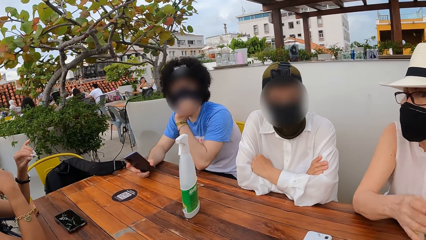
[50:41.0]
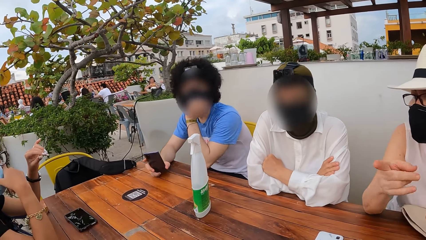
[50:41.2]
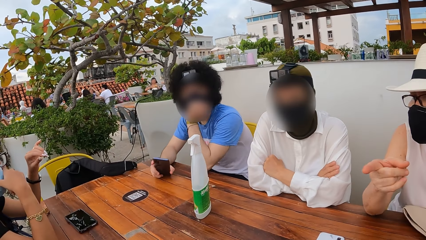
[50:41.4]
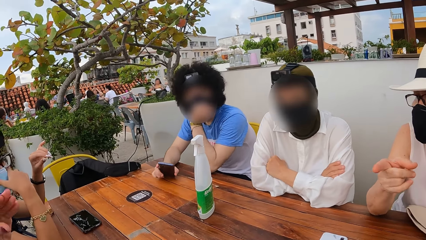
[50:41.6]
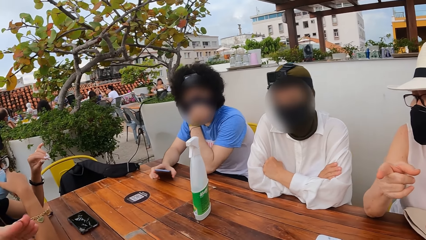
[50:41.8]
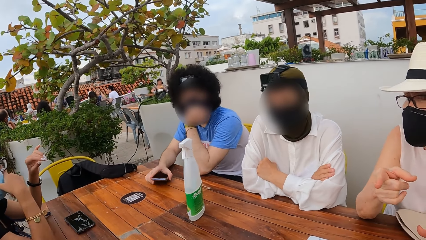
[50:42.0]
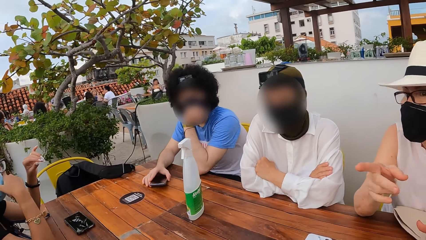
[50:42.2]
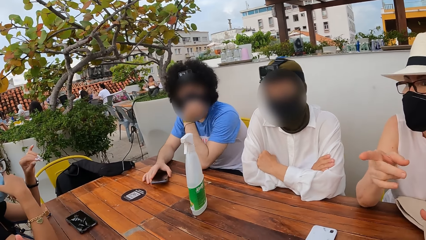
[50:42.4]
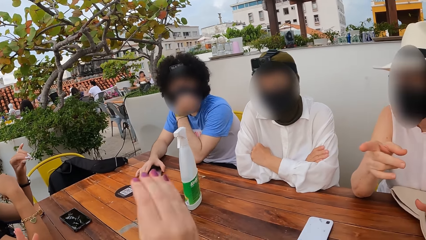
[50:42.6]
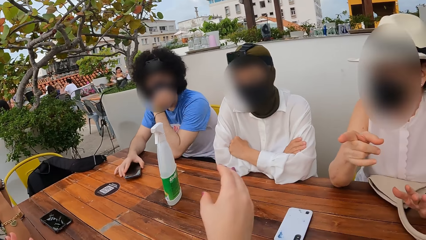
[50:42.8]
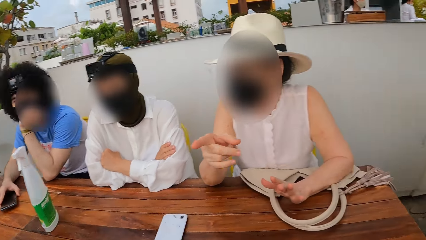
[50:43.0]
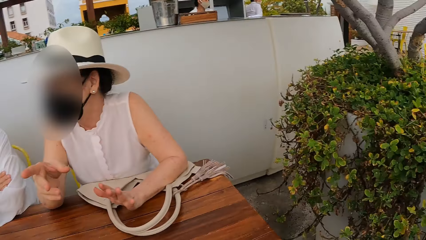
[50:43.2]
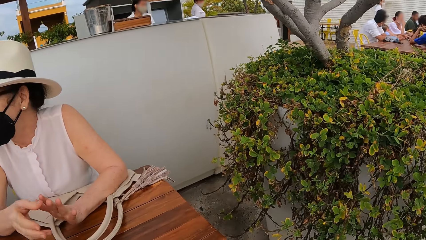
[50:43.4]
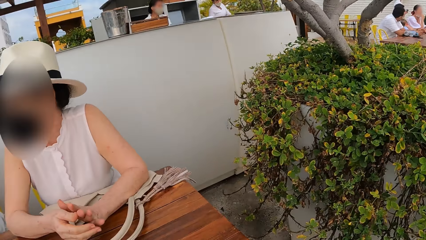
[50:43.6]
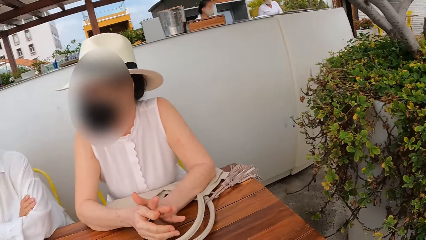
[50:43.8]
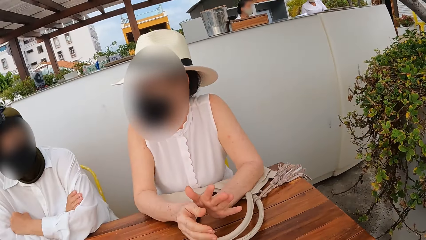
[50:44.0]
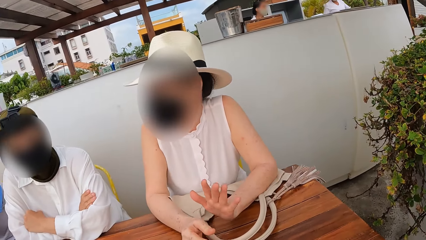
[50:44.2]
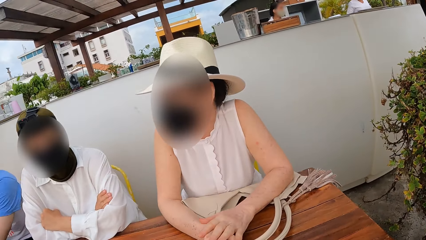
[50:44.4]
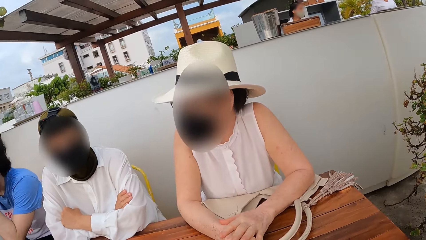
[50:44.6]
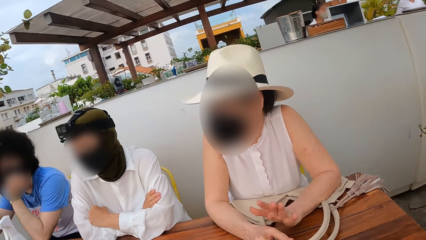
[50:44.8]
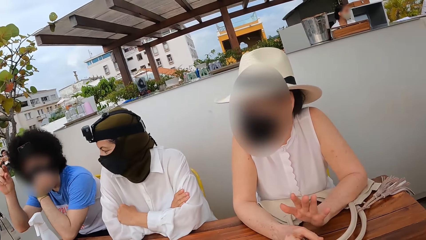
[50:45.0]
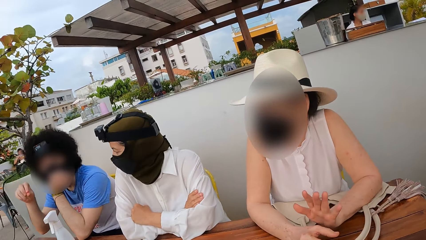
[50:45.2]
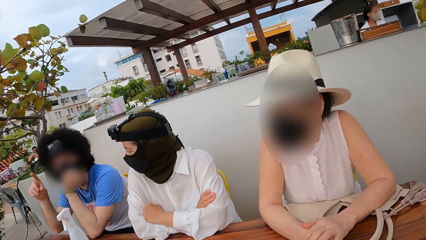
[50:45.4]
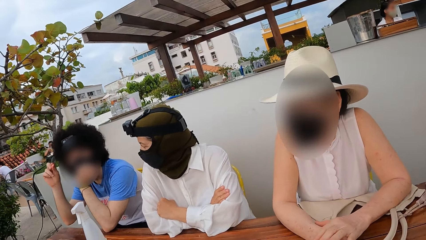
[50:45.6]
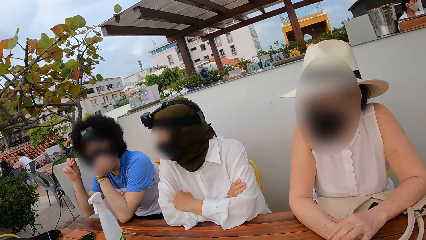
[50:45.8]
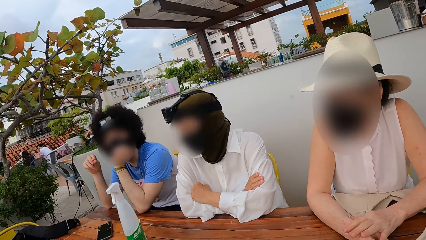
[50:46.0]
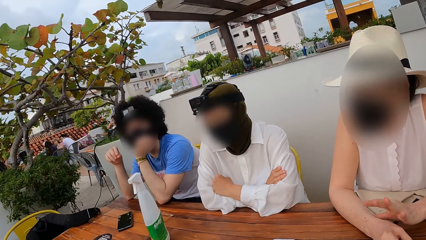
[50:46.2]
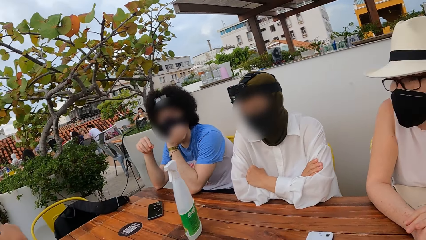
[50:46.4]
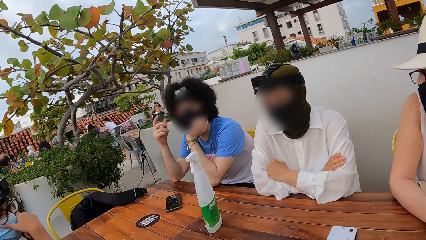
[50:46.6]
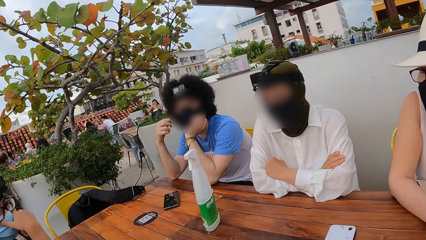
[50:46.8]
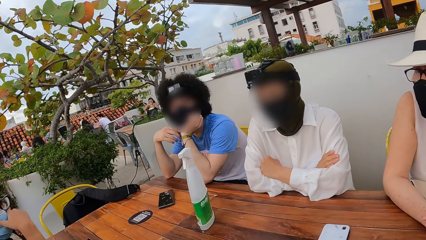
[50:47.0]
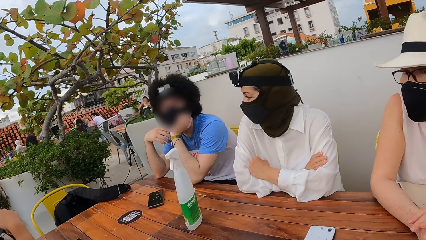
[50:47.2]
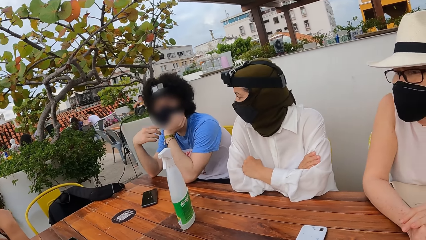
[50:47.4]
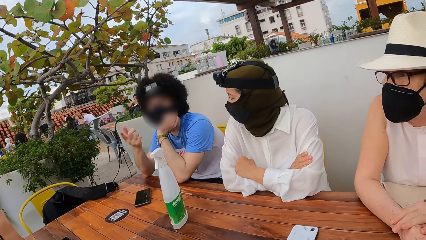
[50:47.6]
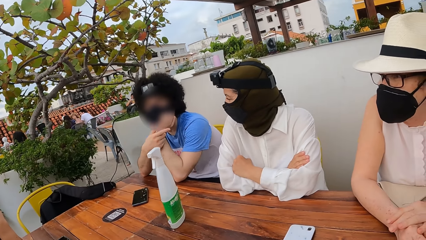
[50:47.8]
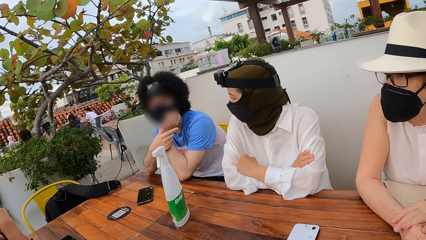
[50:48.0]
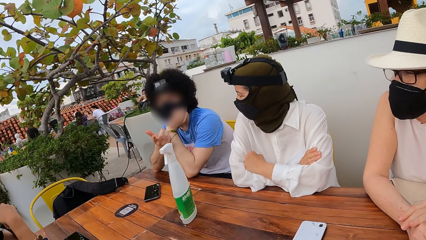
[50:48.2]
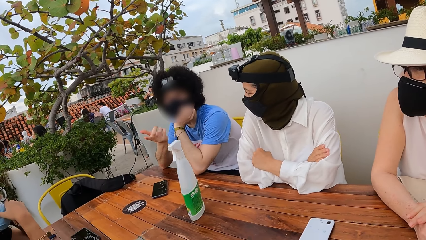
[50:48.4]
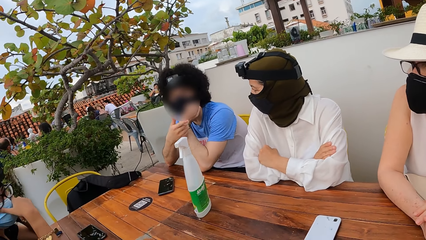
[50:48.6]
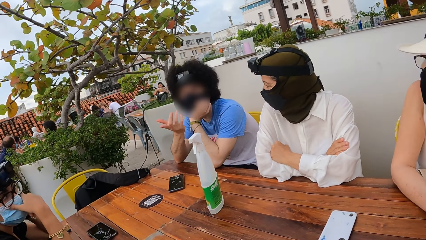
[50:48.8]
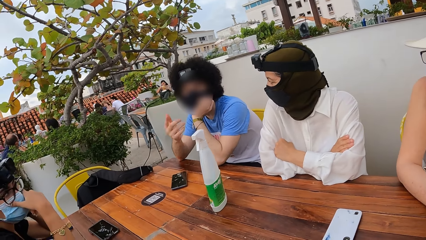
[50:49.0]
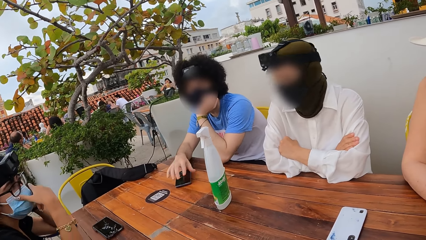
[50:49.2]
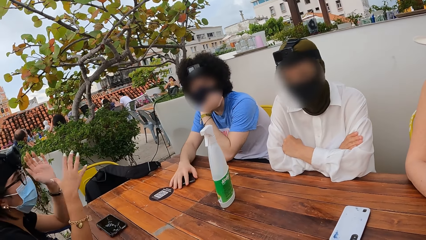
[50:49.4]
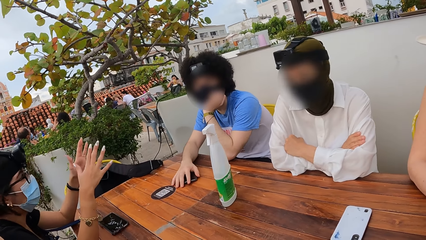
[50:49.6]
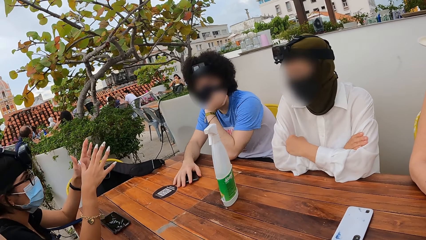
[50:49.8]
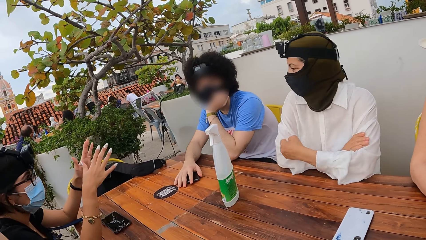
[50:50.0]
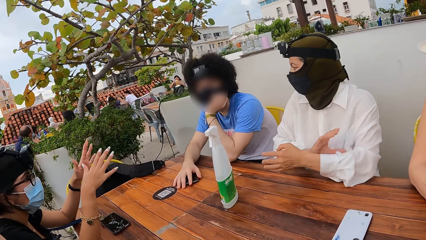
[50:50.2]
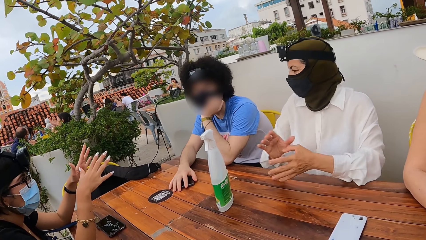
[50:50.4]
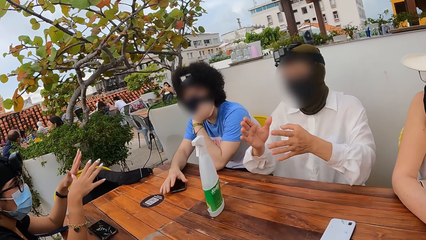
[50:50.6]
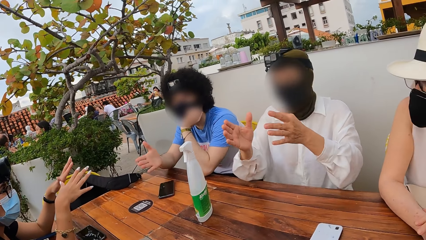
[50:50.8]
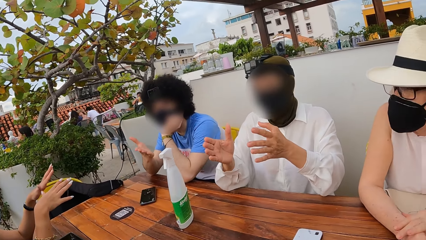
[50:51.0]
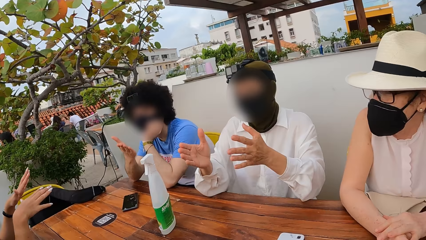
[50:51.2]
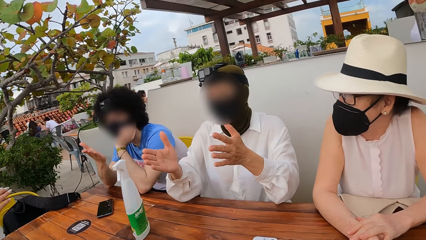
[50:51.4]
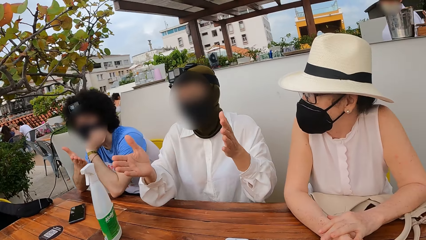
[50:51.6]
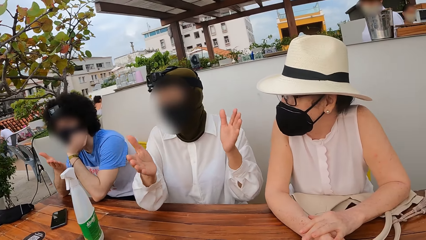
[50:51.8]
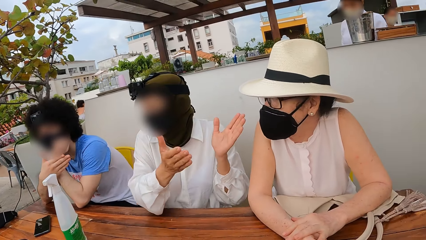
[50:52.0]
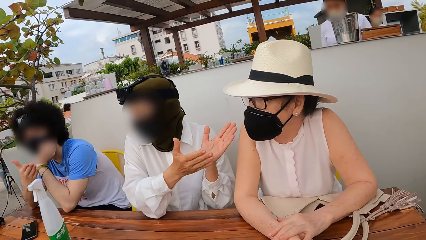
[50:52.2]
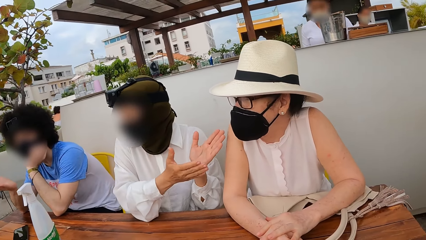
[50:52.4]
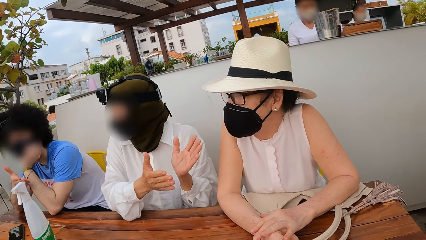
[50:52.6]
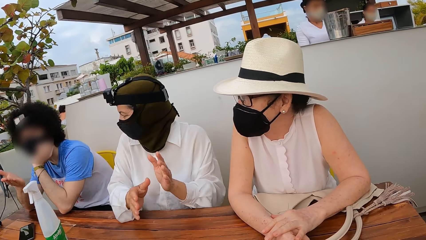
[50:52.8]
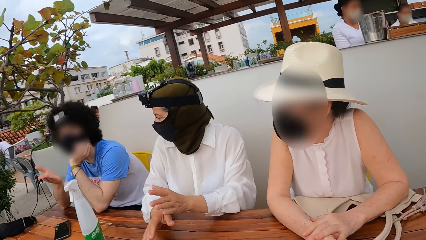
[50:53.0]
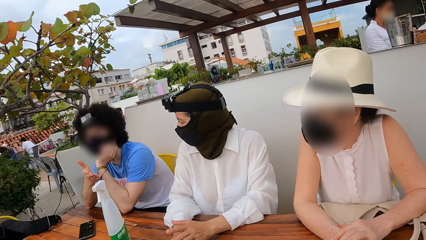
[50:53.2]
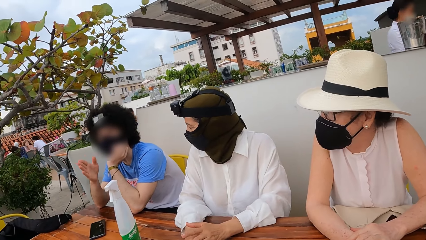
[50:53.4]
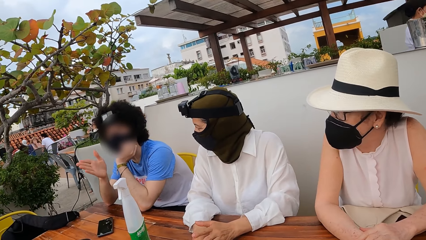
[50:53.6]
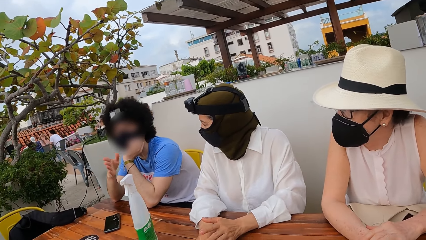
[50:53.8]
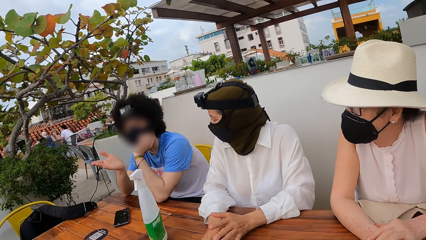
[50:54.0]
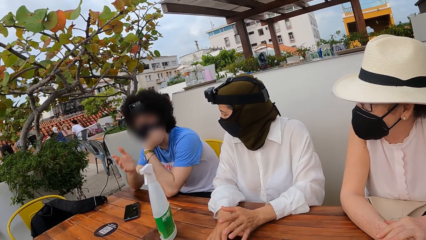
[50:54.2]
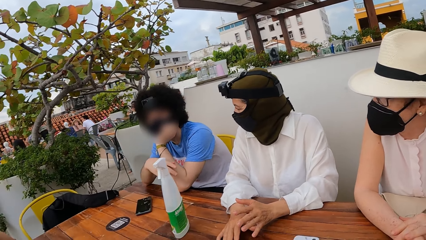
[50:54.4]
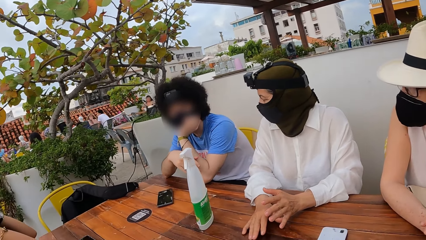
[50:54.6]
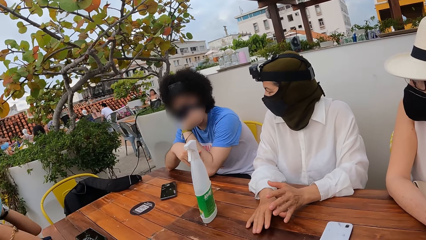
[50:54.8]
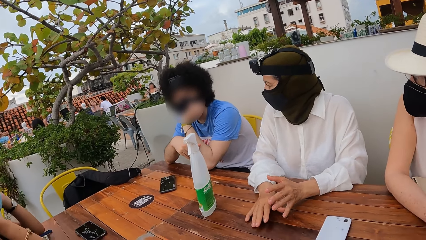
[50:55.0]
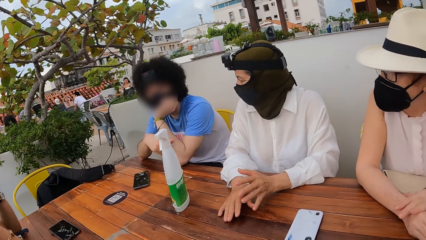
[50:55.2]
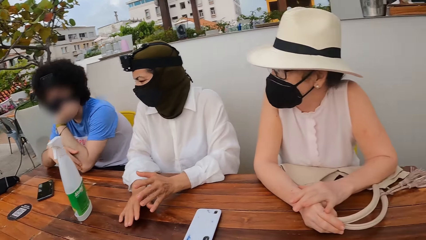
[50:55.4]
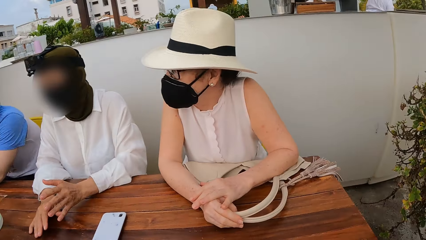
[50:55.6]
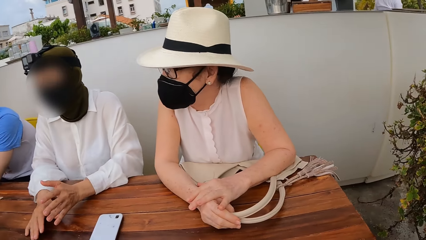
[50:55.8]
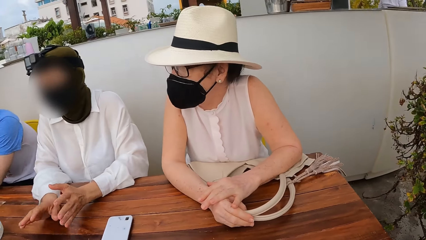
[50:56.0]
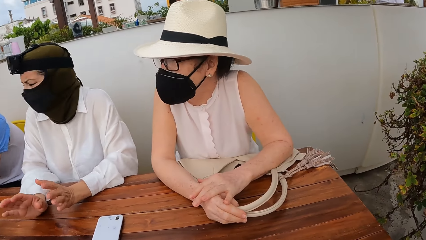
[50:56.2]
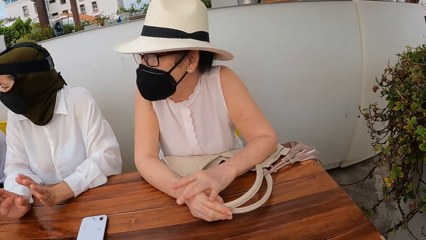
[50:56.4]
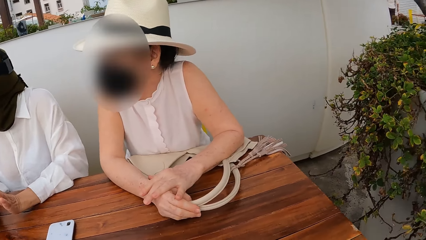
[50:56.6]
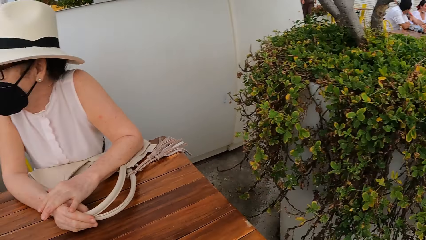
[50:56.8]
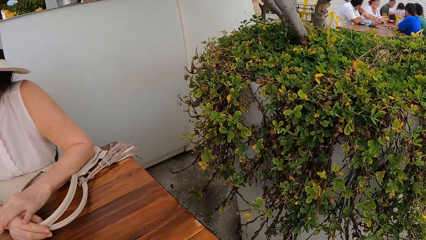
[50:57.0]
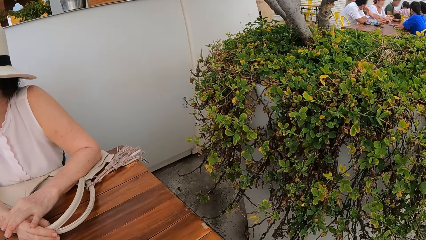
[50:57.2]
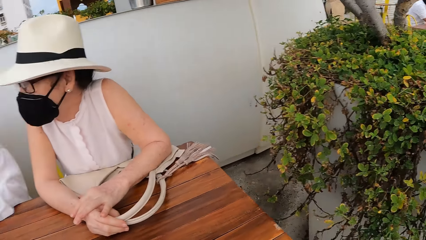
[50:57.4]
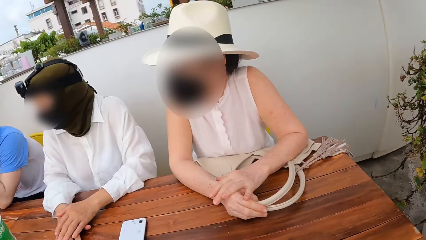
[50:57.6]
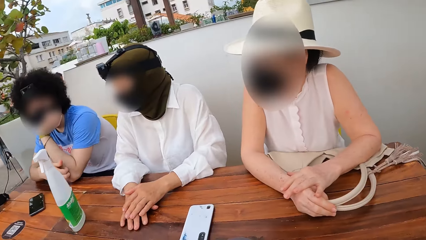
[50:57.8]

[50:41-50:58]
The camera wearer stares at other persons.
